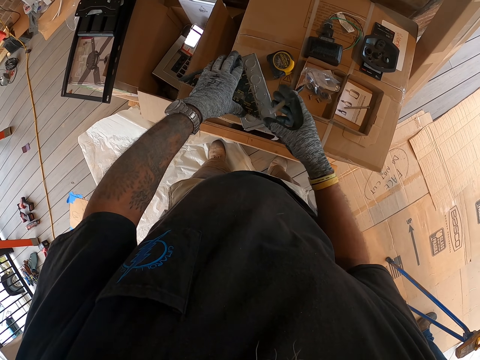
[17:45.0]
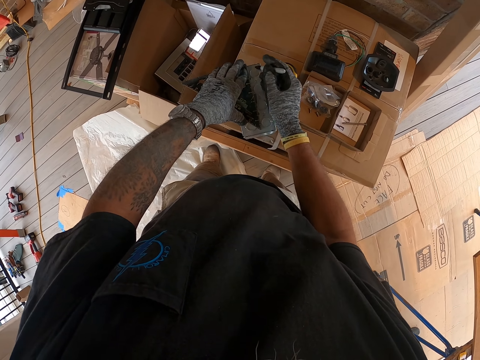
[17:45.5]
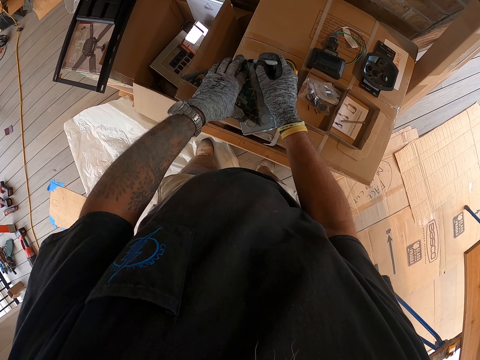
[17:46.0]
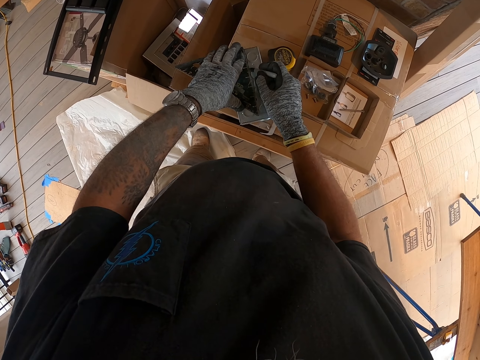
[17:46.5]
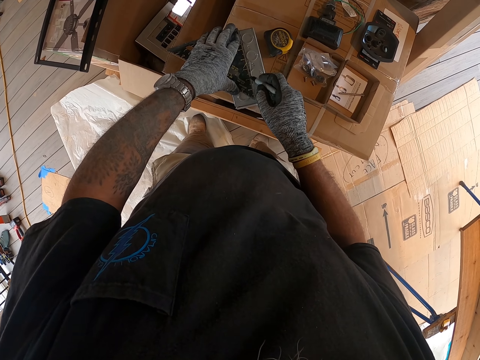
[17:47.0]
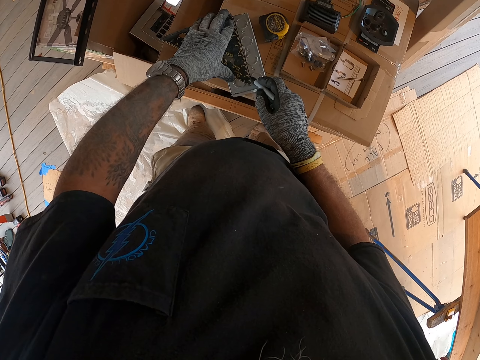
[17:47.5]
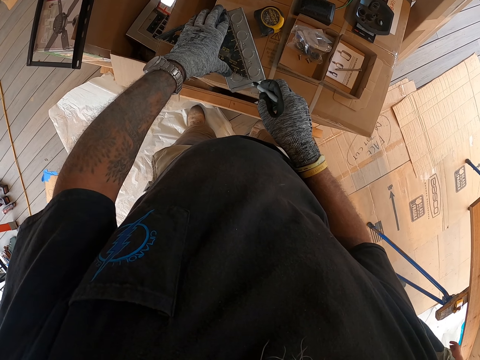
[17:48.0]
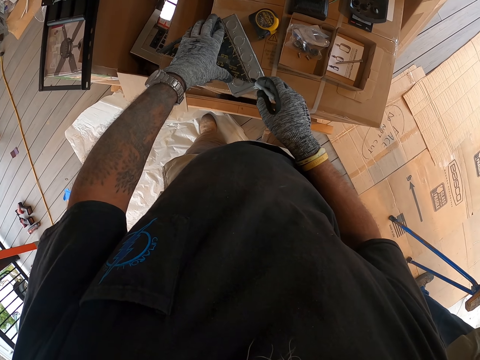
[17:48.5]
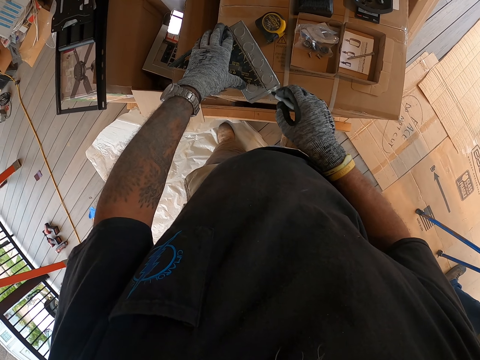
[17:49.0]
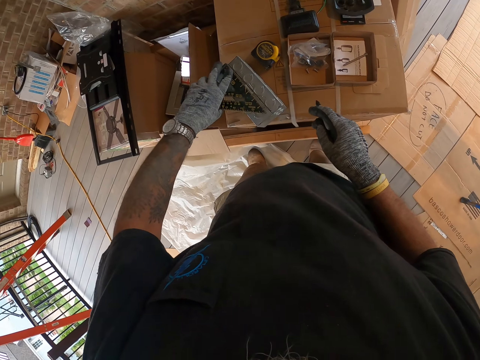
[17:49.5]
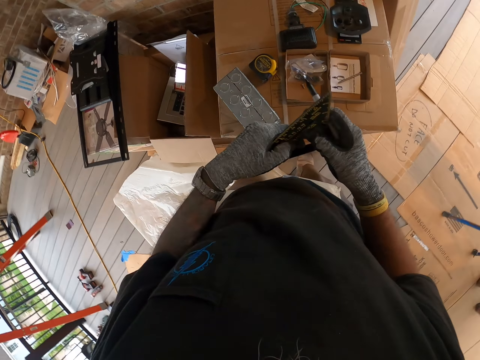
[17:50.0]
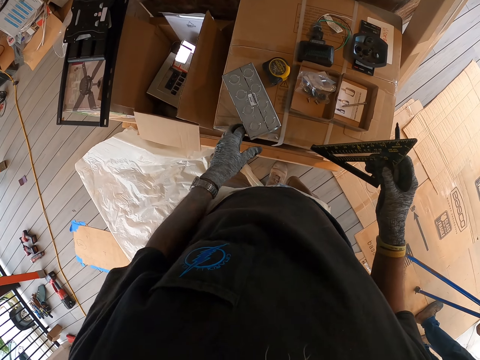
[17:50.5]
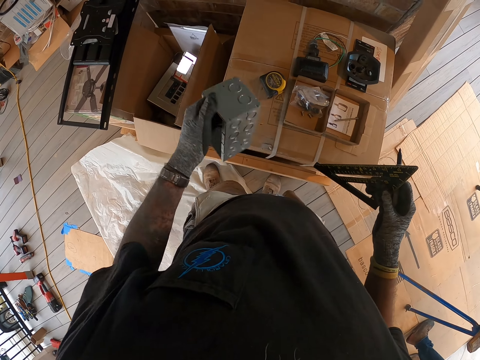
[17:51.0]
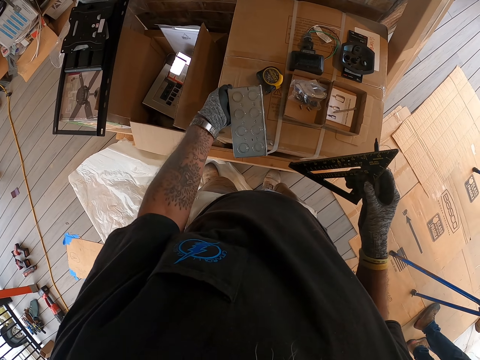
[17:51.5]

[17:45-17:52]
The camera wearer marks the switch box with the pen. They turn the switch box.

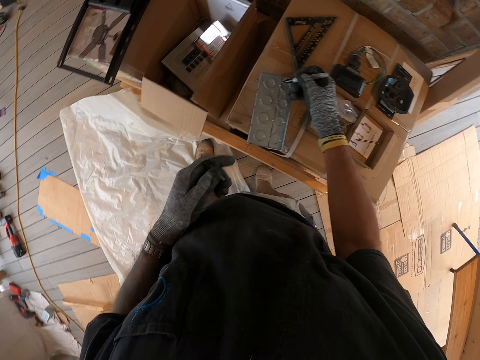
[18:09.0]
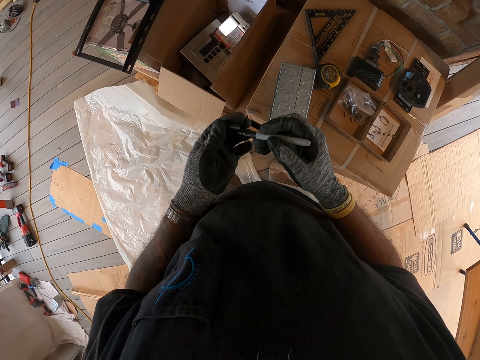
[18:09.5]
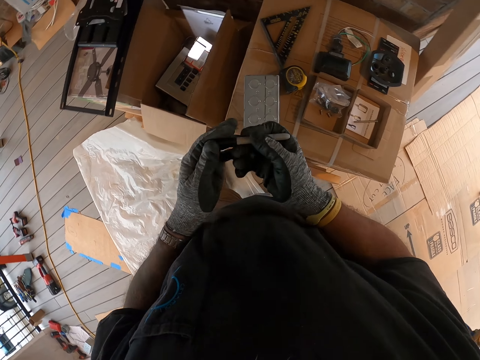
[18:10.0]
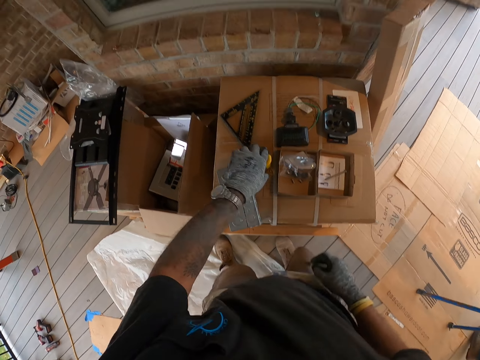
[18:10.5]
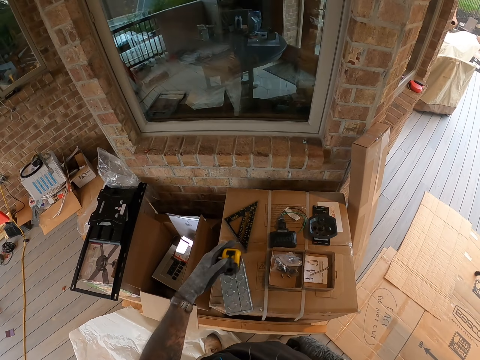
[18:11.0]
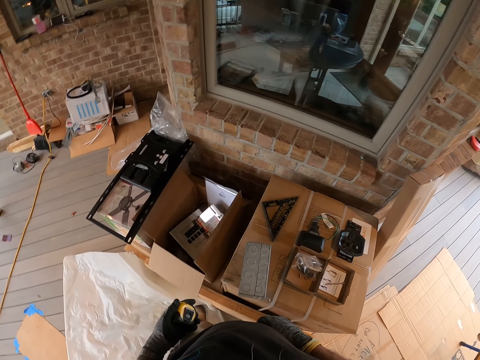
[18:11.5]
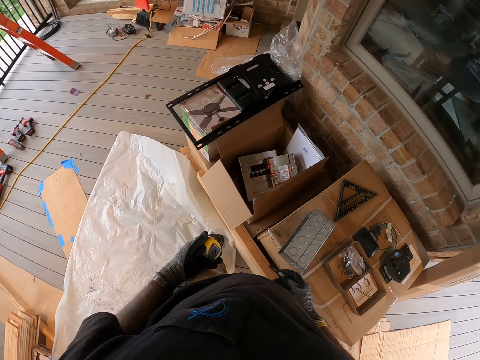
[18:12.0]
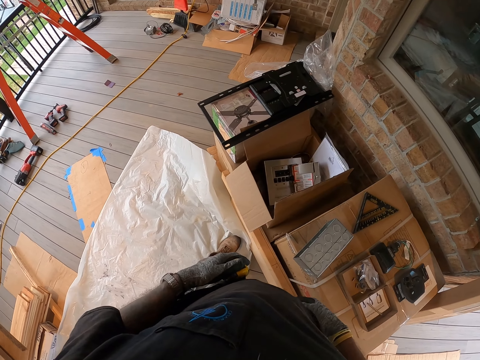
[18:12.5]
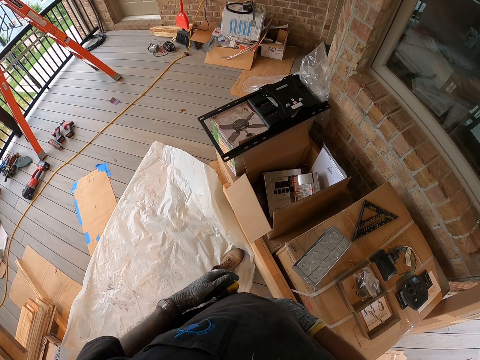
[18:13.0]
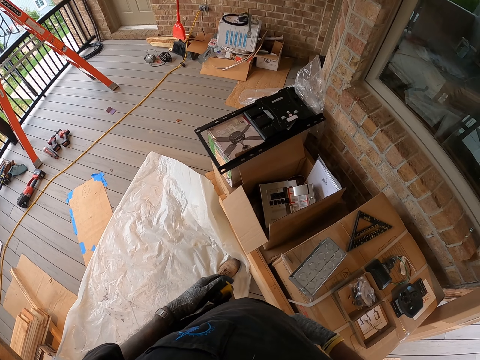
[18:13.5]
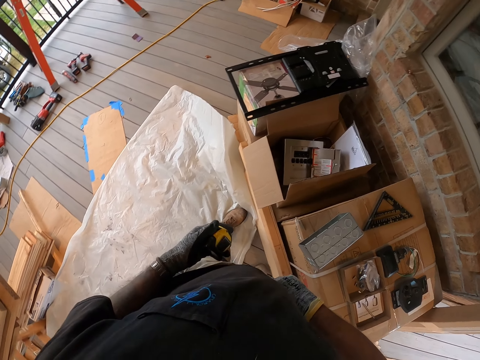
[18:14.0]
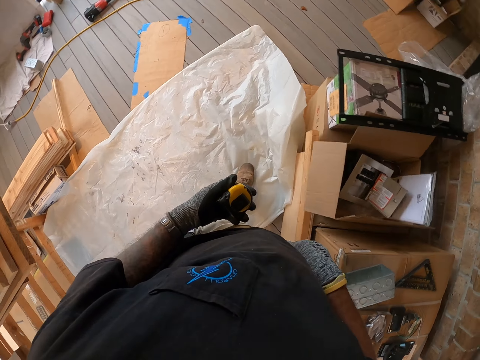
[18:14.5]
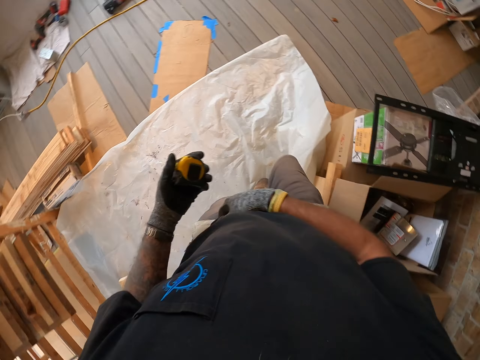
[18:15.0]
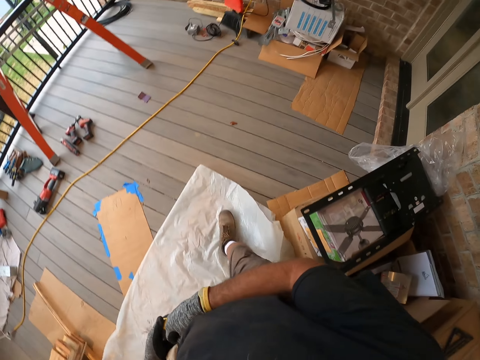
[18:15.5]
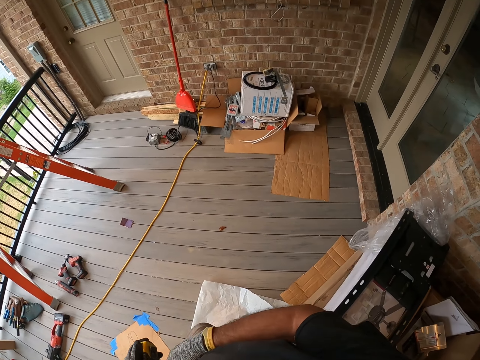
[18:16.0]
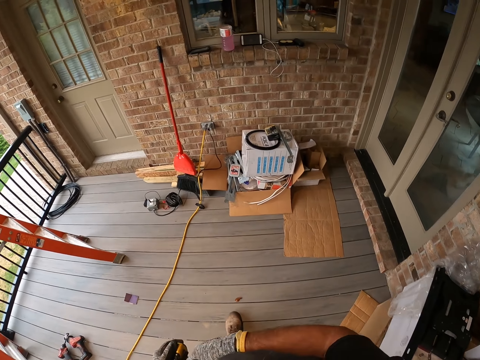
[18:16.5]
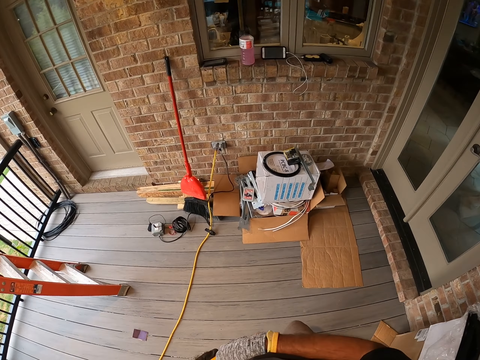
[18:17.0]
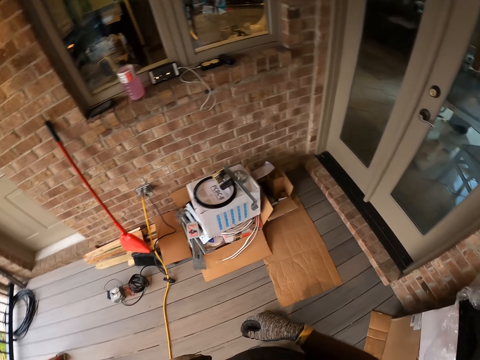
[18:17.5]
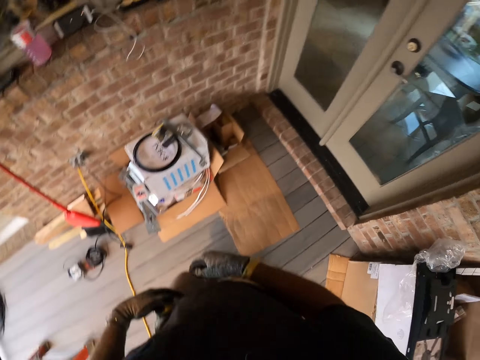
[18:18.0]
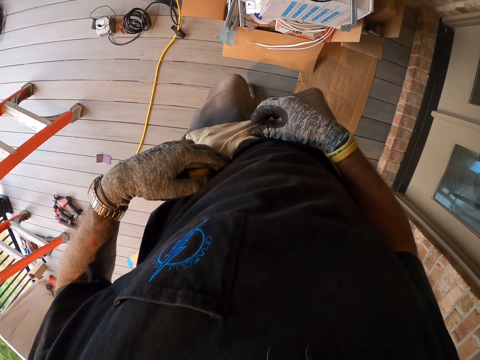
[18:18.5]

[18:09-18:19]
The camera wearer covers the pen. They pick the tape measure from the box. They insert the pen in the belt bag. They put the tape measure in the pocket. They move at the porch. They hold the cloth. They walk around the house.

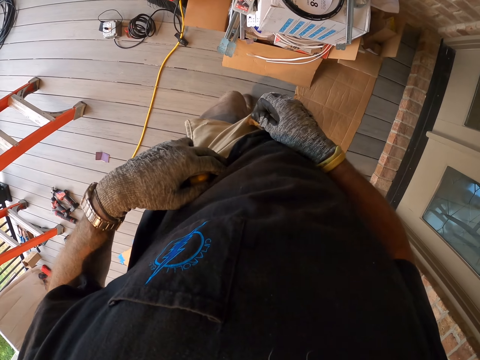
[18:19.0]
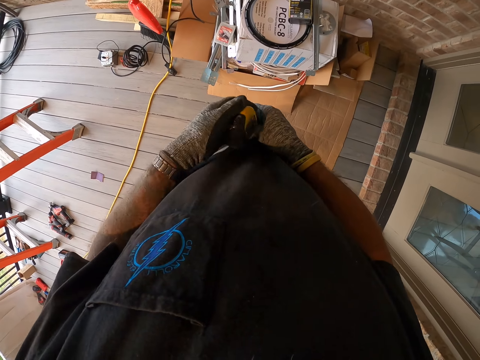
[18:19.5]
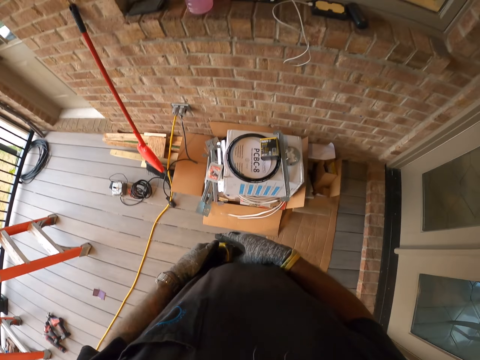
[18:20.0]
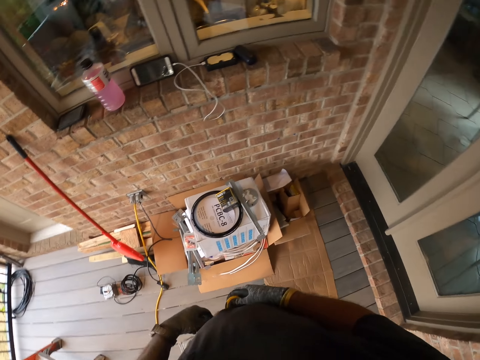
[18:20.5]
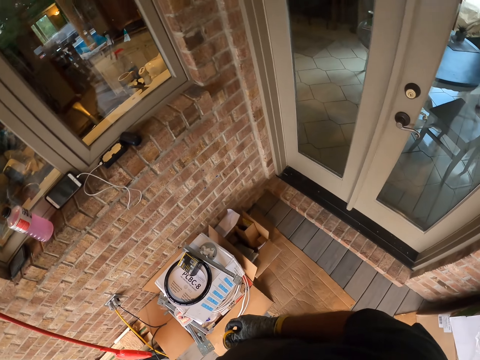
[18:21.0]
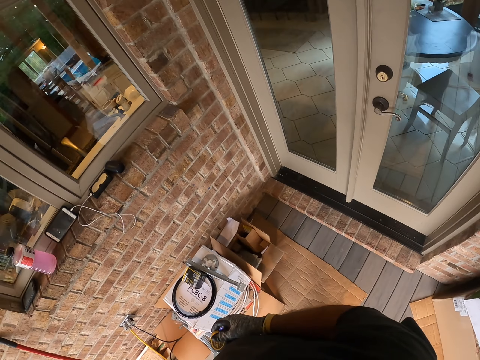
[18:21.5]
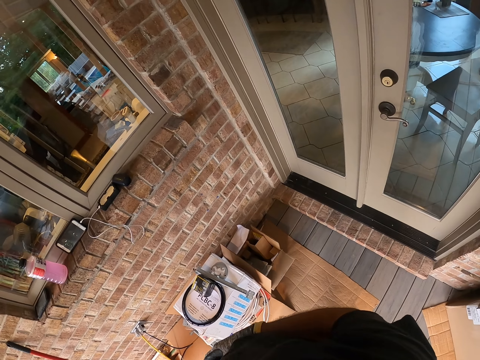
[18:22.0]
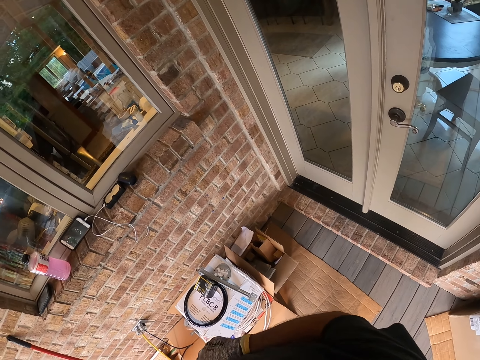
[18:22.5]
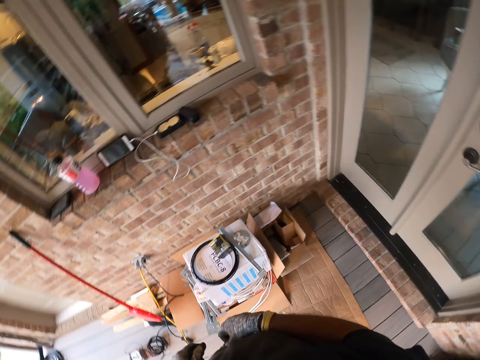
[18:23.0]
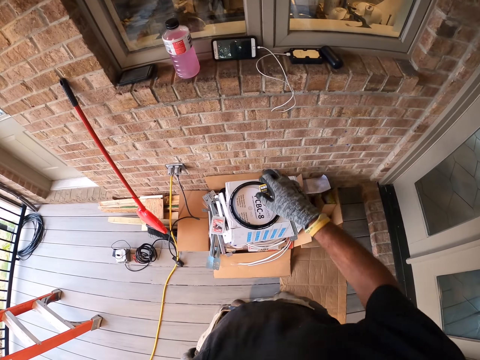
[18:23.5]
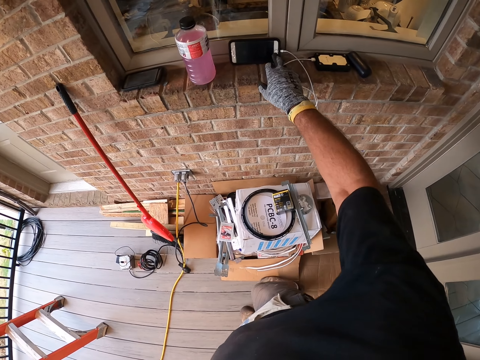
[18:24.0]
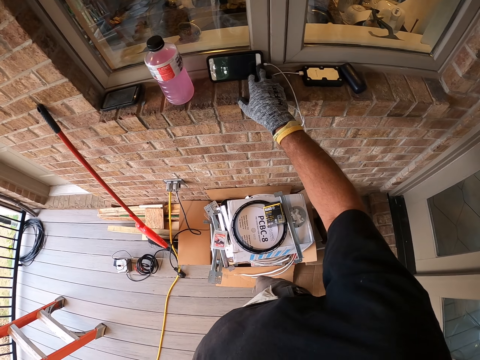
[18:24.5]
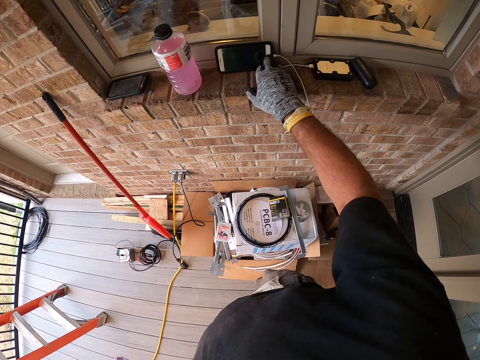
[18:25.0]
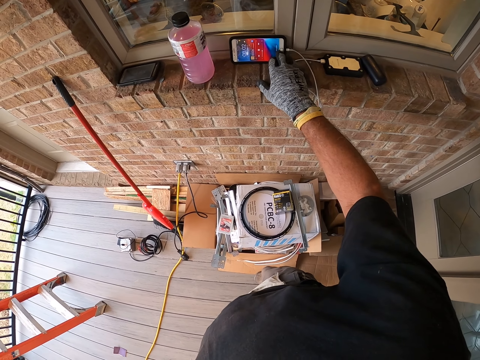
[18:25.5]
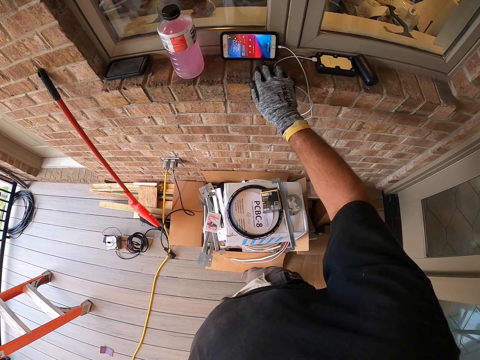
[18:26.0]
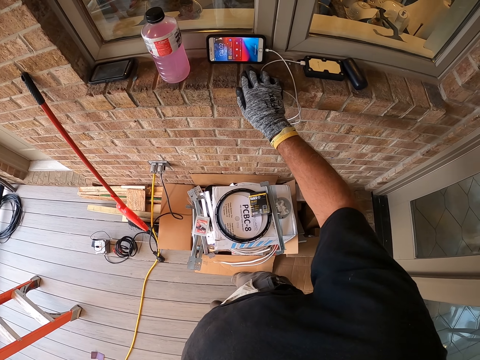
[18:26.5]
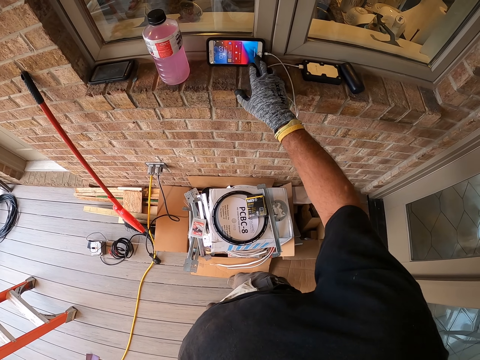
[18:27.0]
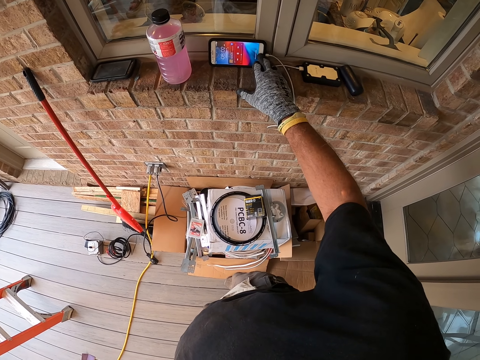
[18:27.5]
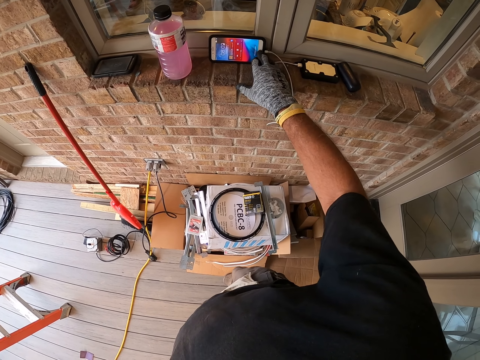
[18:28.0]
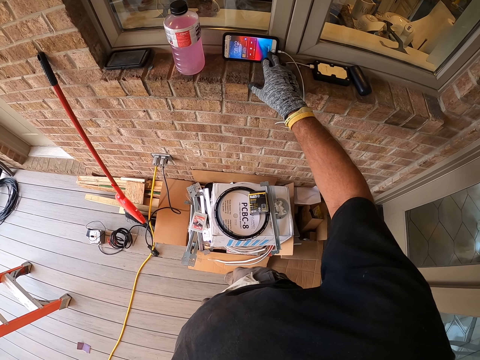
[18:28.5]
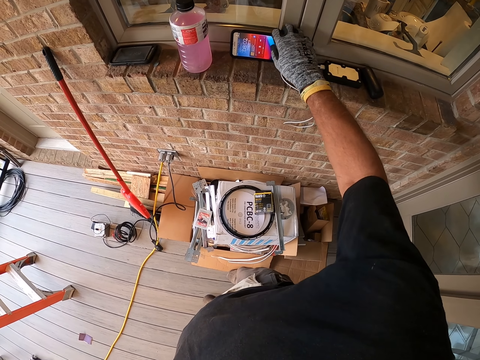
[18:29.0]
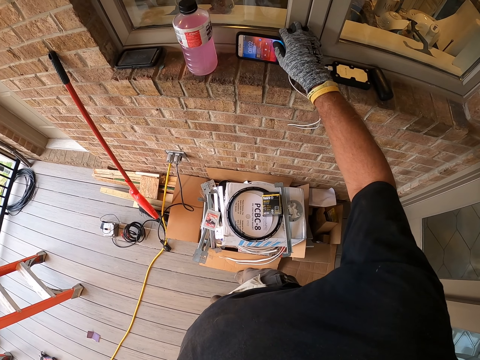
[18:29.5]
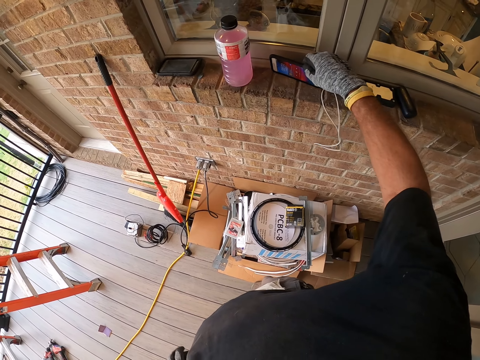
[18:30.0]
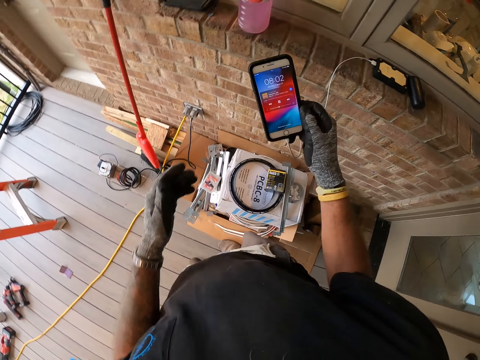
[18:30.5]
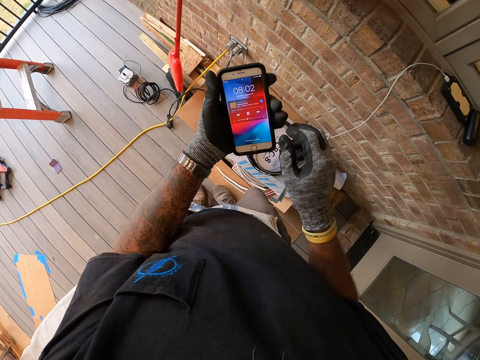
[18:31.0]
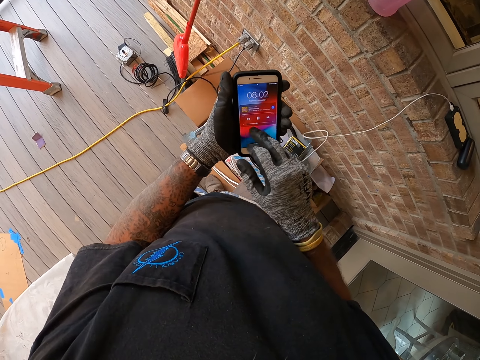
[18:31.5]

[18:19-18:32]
The camera wearer inserts the tape measure in the belt bag. They press the phone. They press the phone again. They pick the phone. They use the phone.
